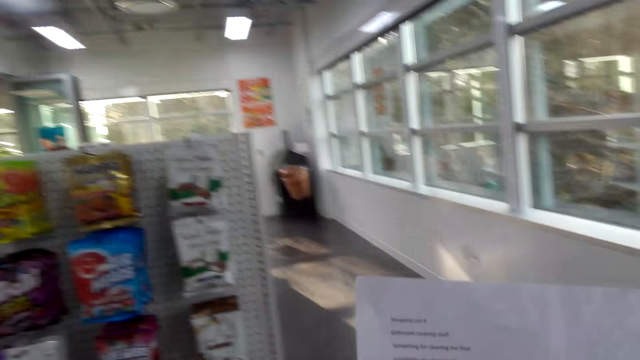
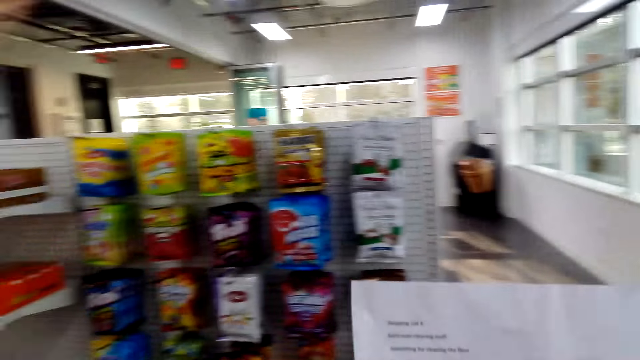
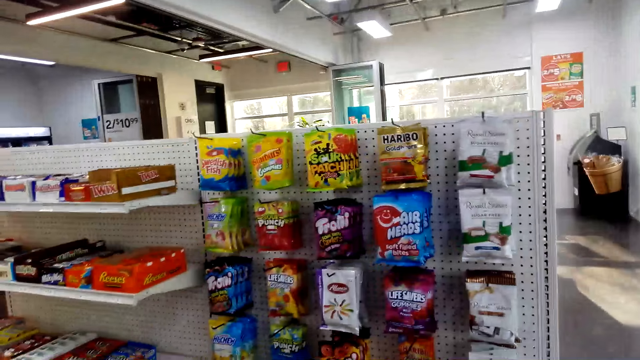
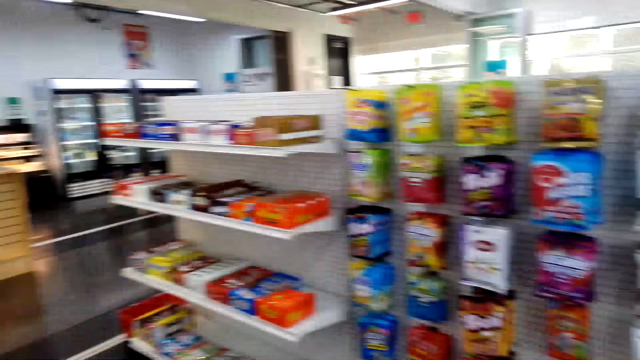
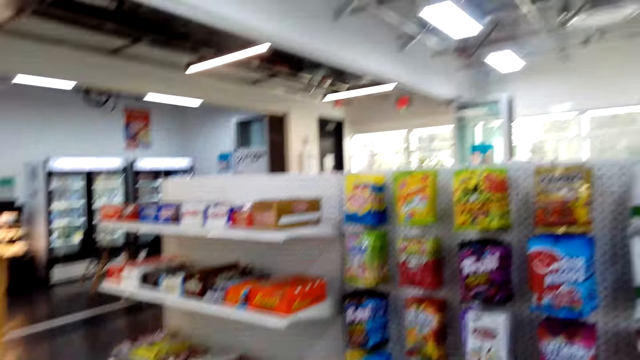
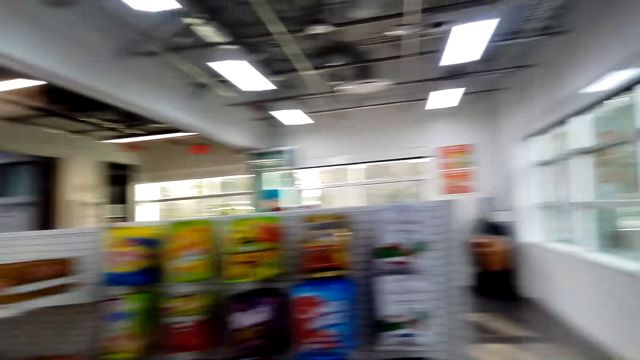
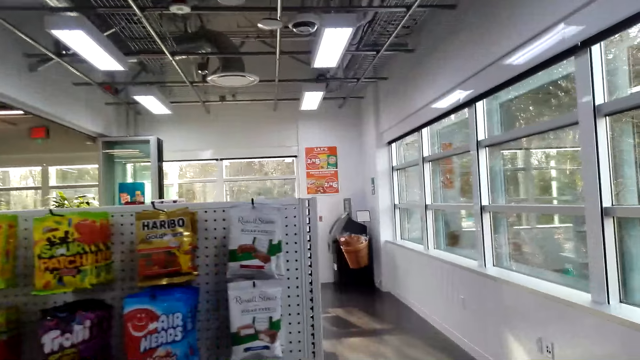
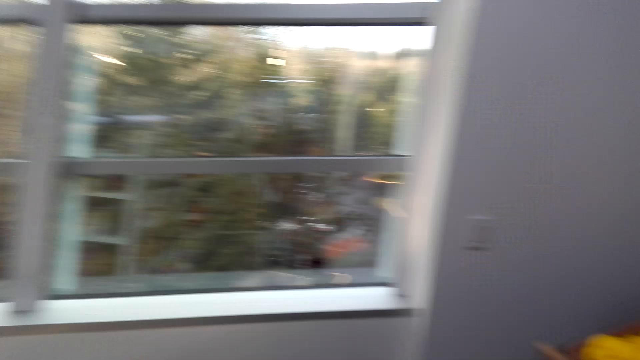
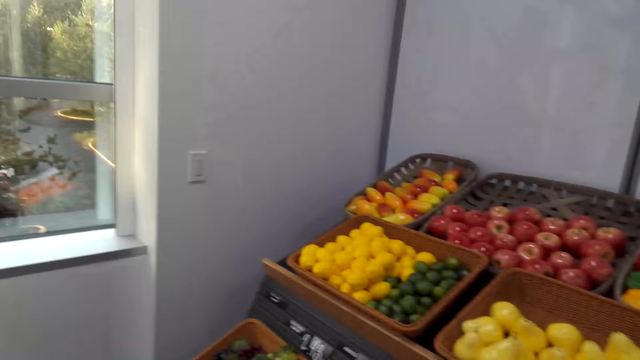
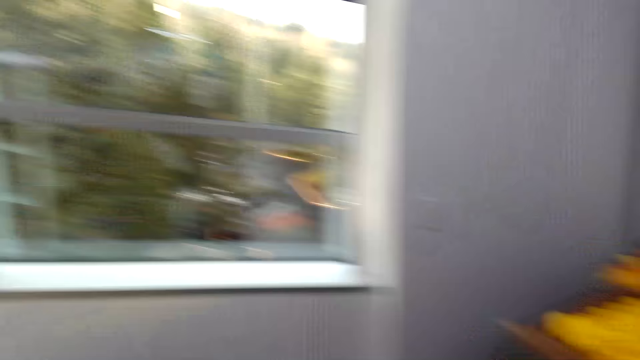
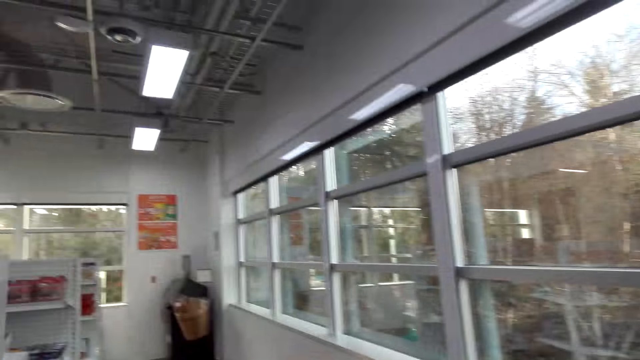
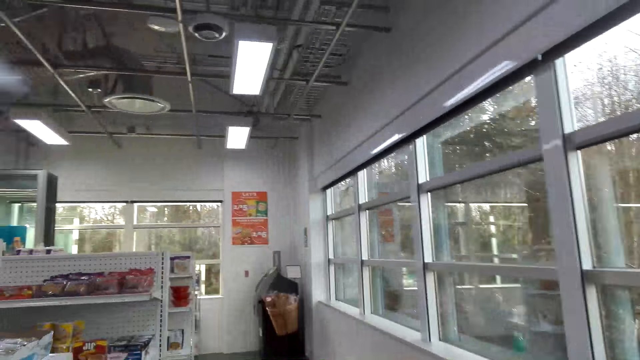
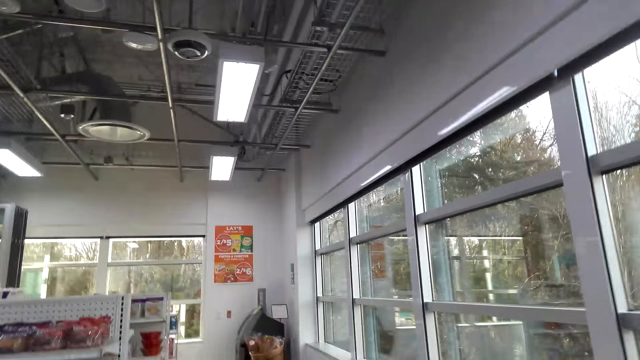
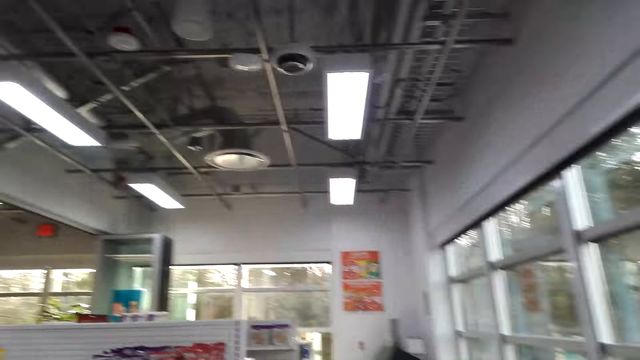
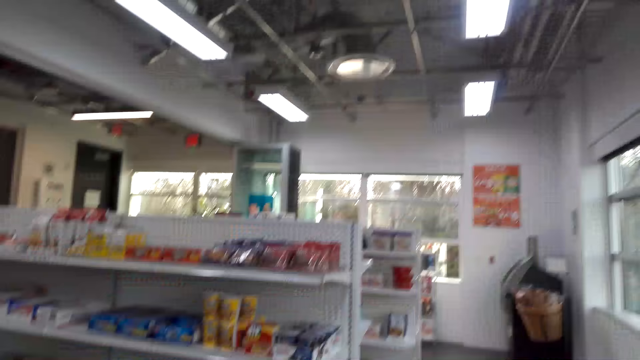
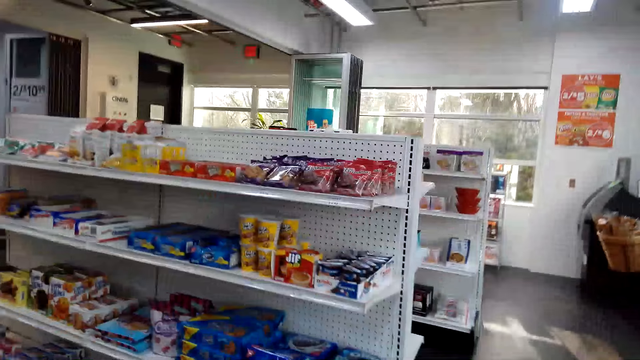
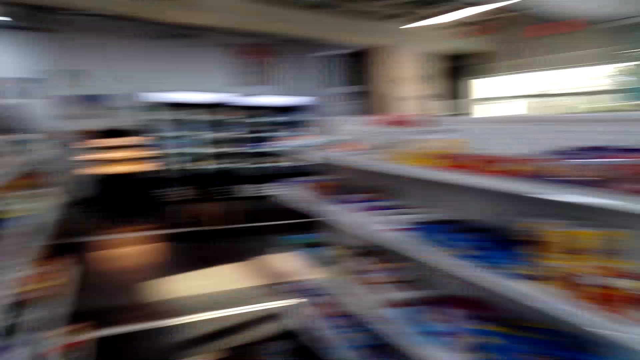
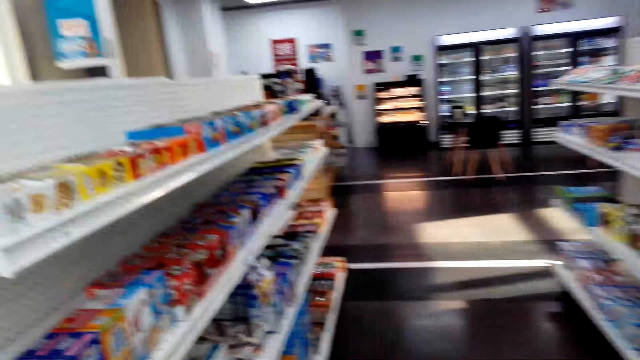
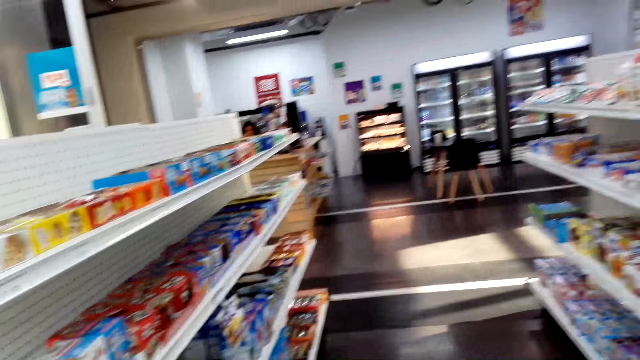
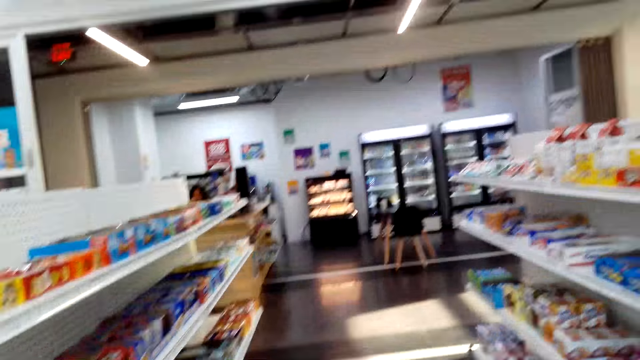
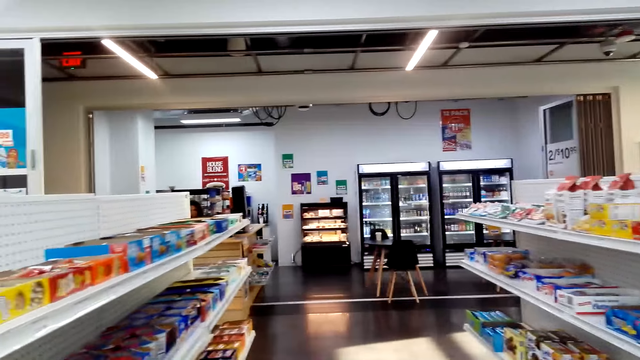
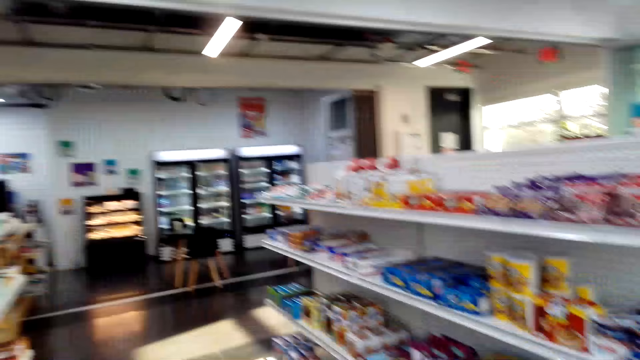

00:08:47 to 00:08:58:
The camera wearer lifts the list paper. They read the piece of paper. They walk around the supermarket and look around at the groceries. They walk around the supermarket again.

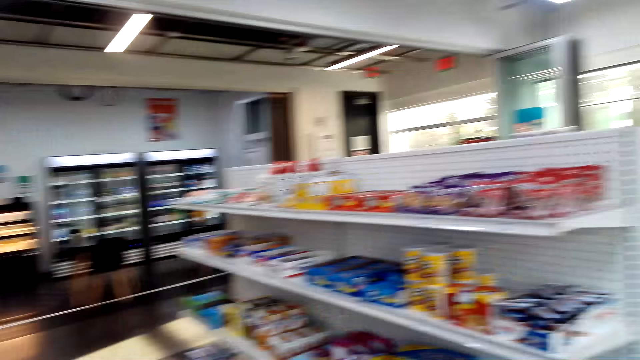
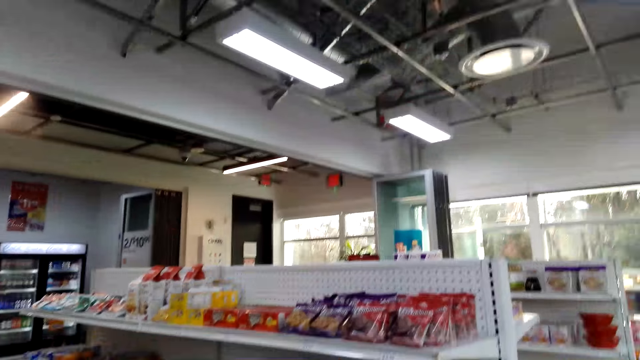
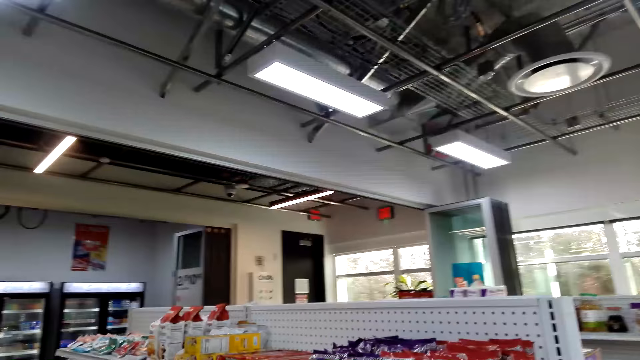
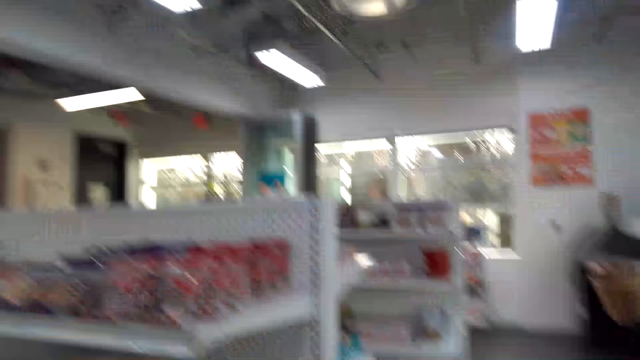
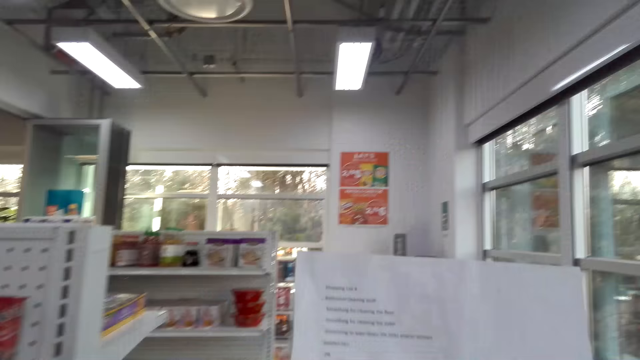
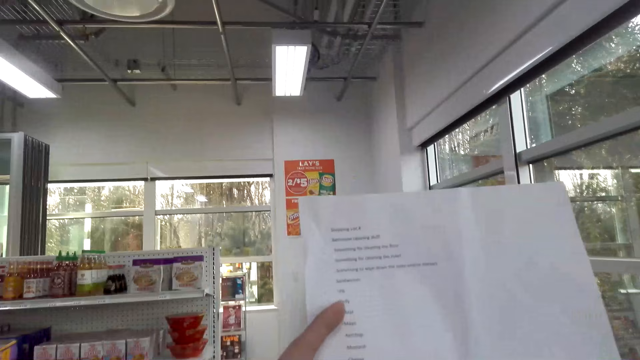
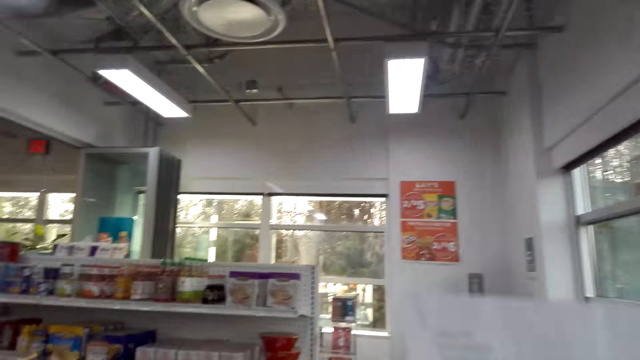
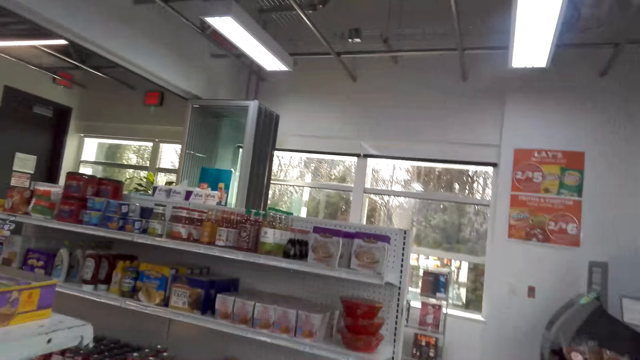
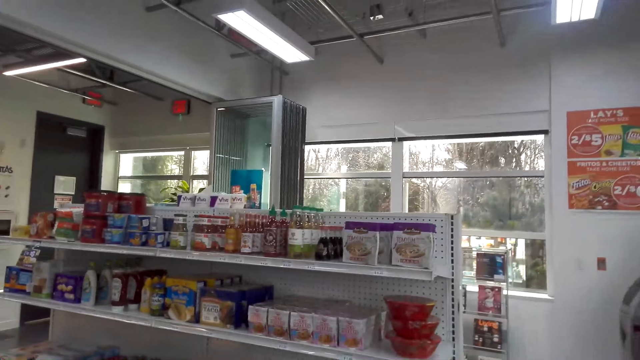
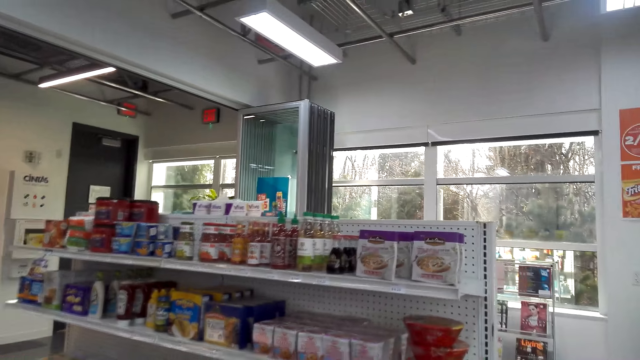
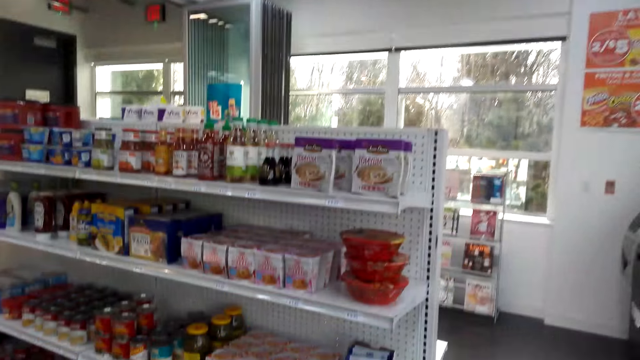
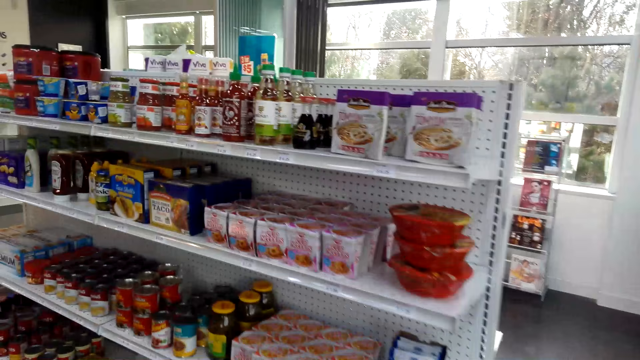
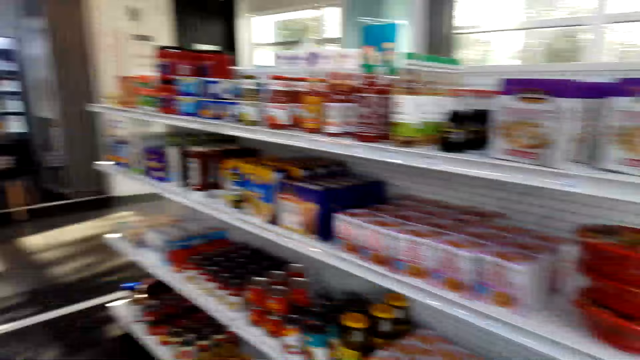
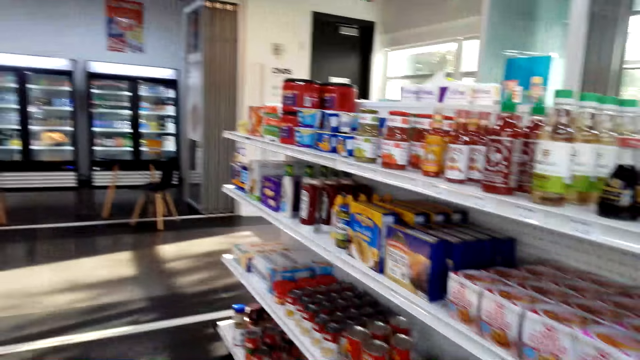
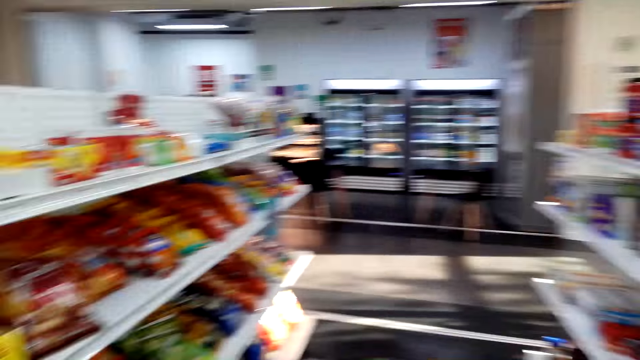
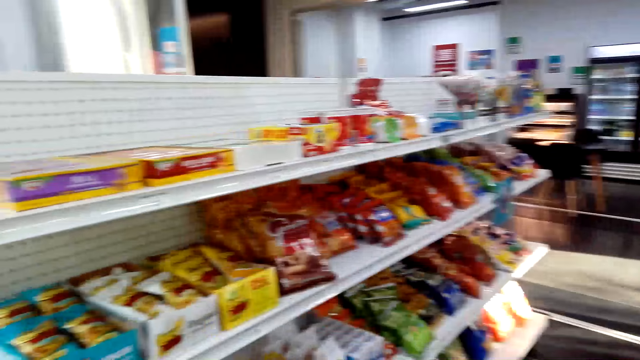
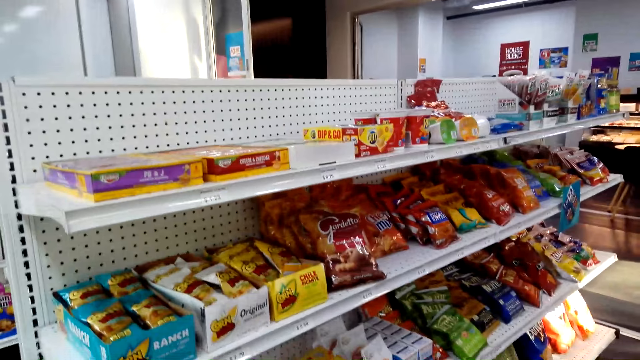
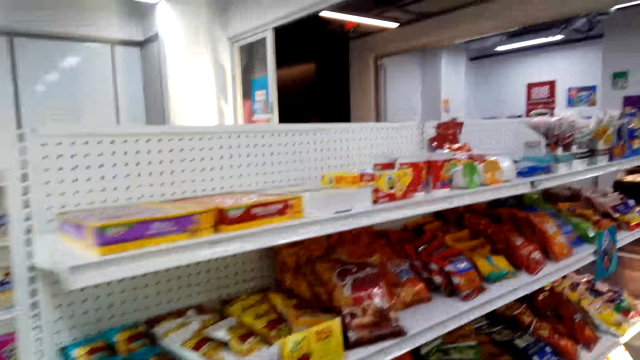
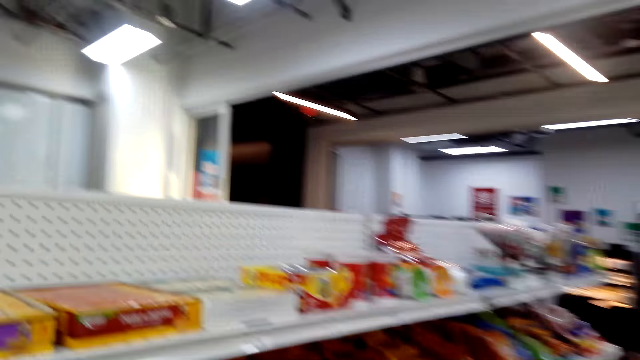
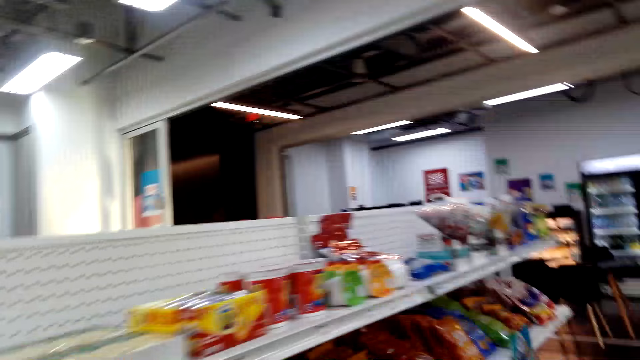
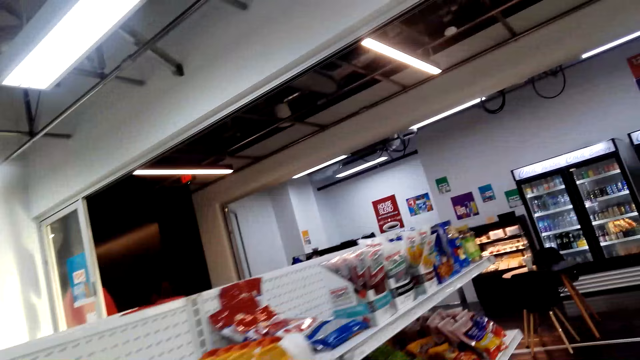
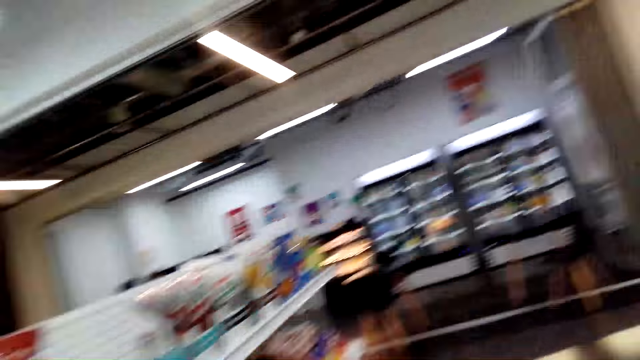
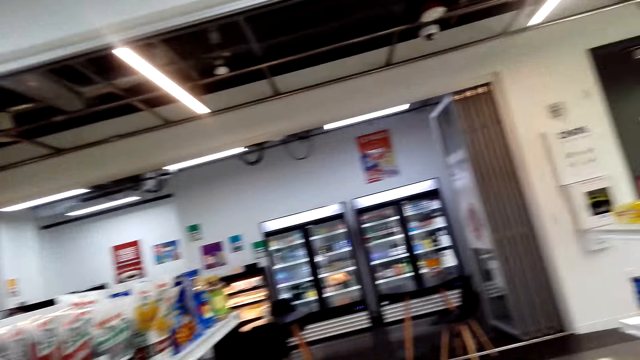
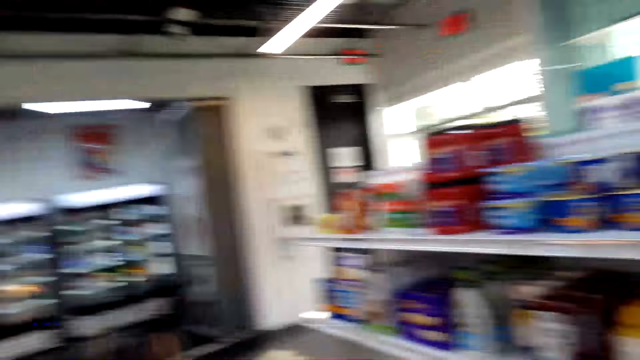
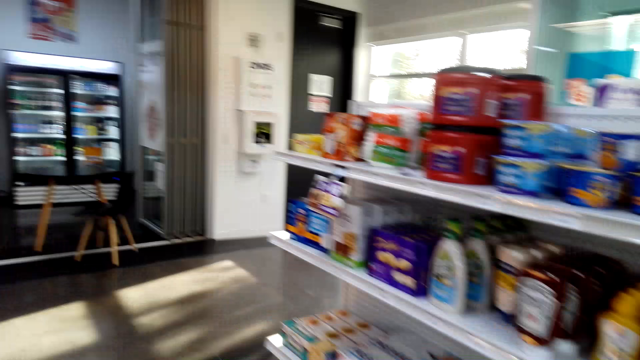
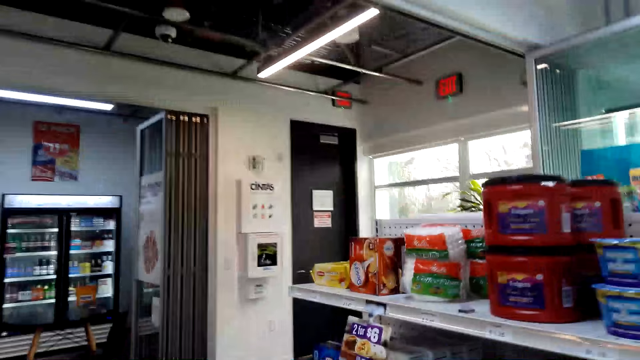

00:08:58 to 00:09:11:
The camera wearer reads the piece of paper. They look around the items on the shelves.
